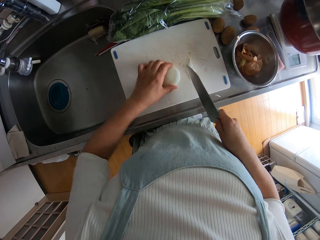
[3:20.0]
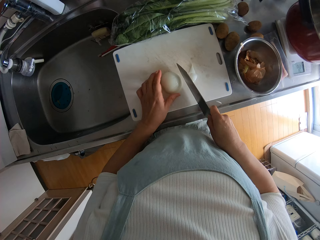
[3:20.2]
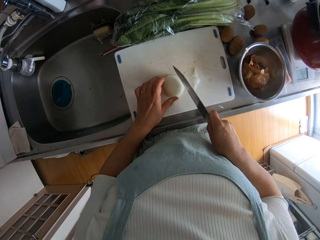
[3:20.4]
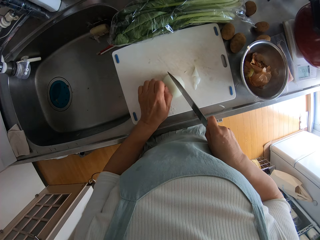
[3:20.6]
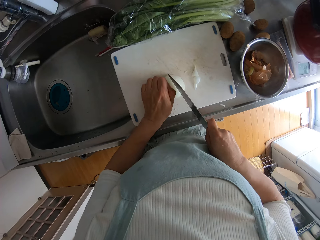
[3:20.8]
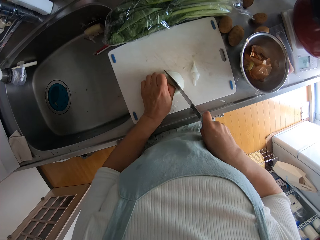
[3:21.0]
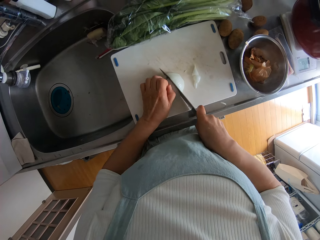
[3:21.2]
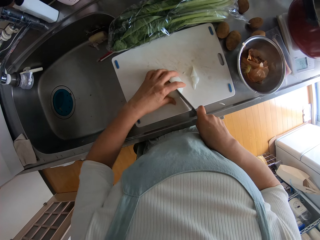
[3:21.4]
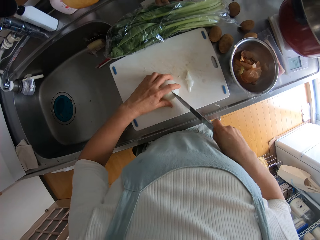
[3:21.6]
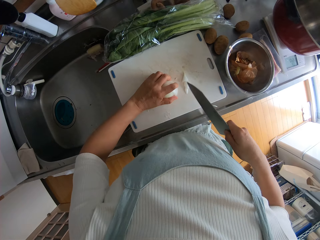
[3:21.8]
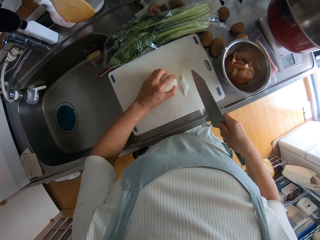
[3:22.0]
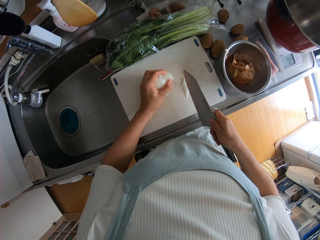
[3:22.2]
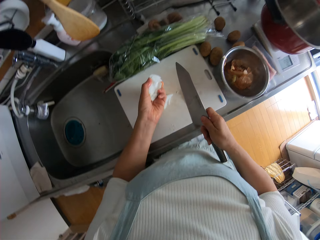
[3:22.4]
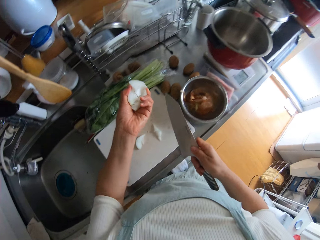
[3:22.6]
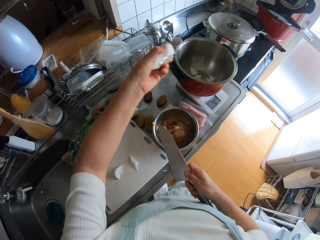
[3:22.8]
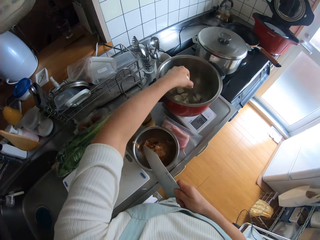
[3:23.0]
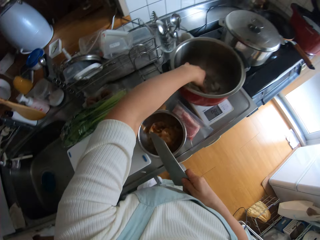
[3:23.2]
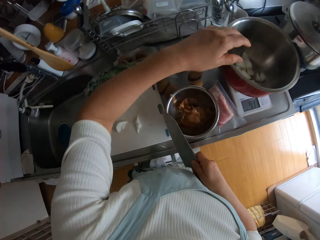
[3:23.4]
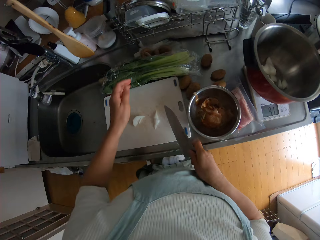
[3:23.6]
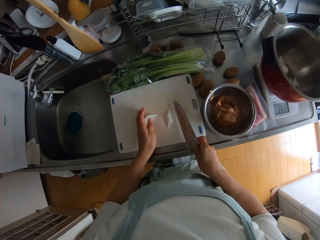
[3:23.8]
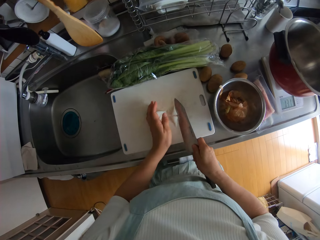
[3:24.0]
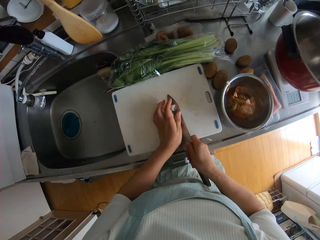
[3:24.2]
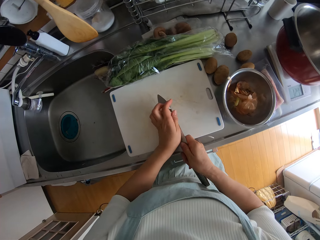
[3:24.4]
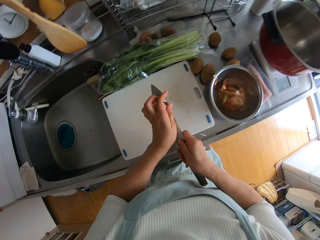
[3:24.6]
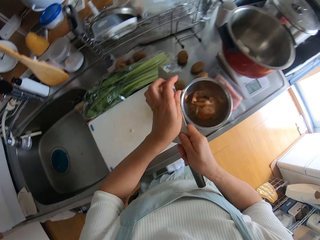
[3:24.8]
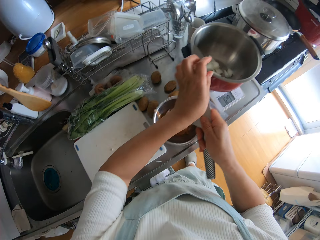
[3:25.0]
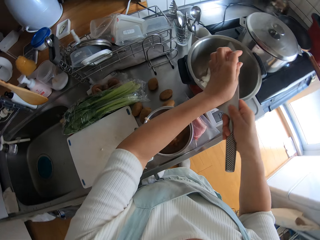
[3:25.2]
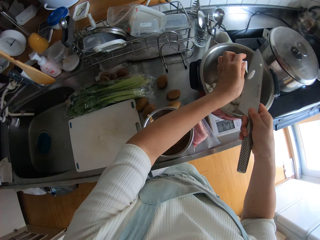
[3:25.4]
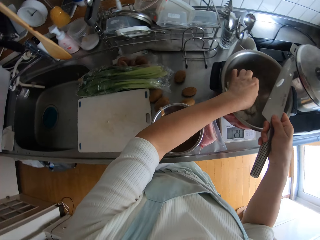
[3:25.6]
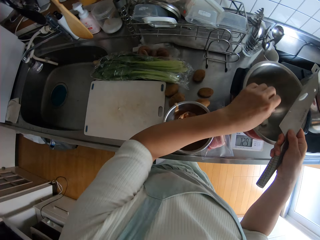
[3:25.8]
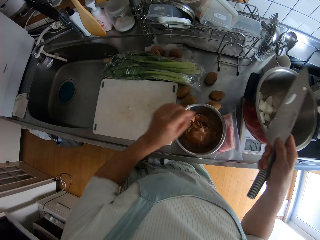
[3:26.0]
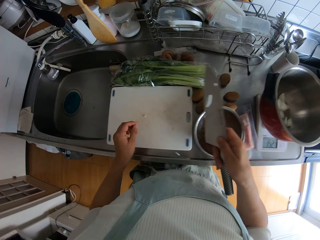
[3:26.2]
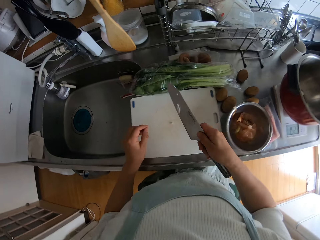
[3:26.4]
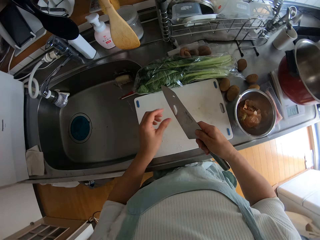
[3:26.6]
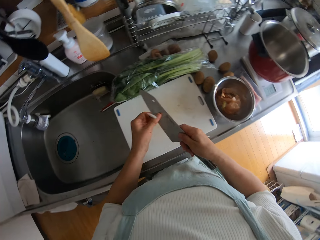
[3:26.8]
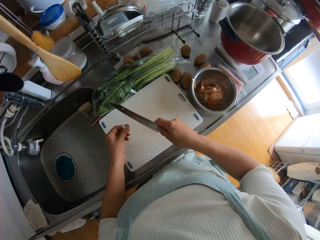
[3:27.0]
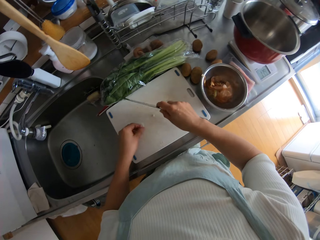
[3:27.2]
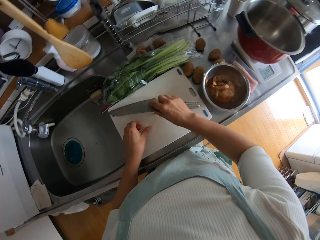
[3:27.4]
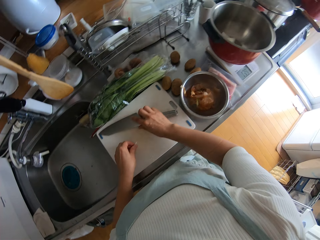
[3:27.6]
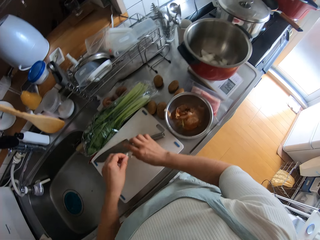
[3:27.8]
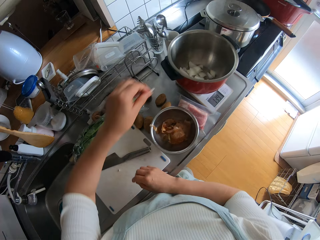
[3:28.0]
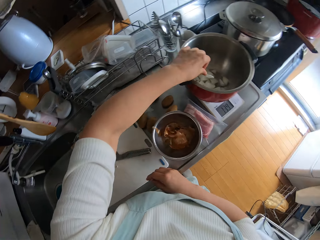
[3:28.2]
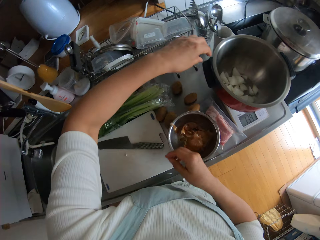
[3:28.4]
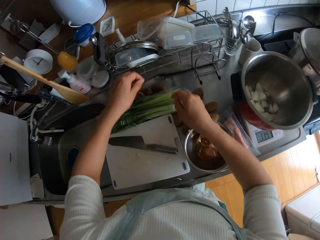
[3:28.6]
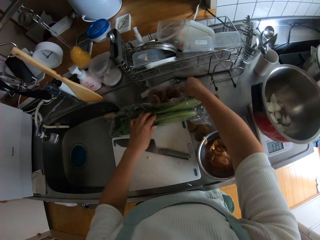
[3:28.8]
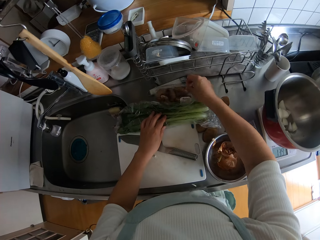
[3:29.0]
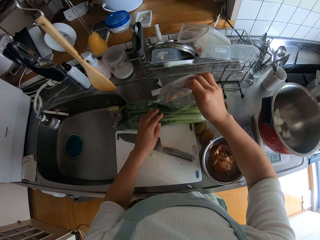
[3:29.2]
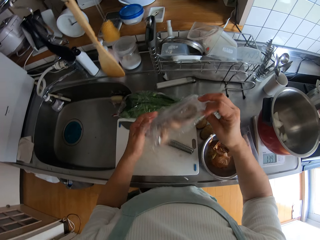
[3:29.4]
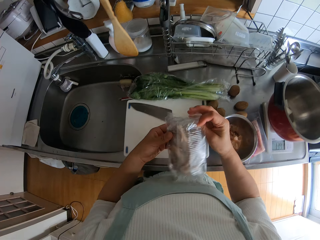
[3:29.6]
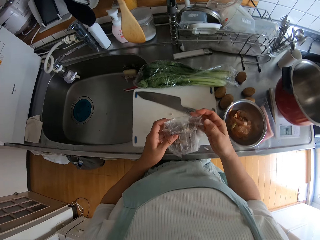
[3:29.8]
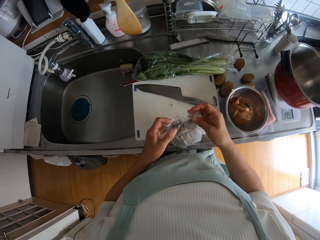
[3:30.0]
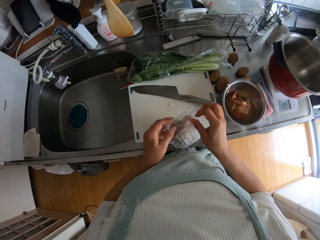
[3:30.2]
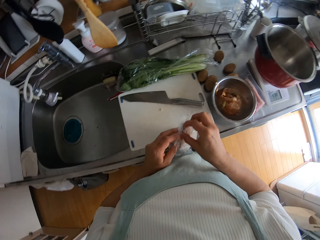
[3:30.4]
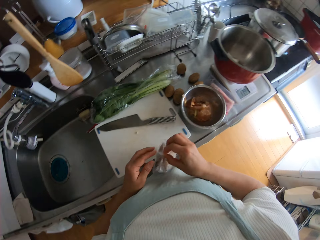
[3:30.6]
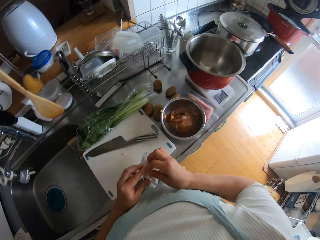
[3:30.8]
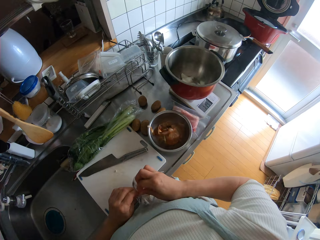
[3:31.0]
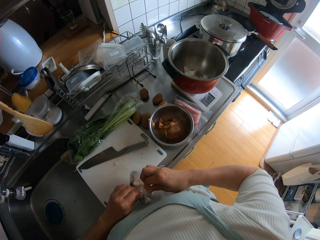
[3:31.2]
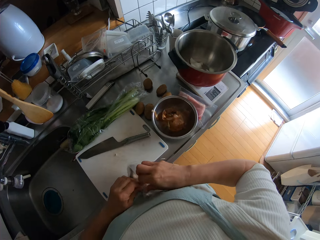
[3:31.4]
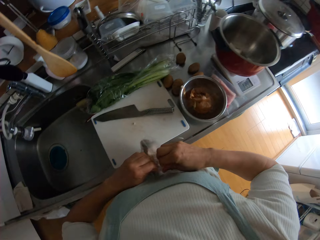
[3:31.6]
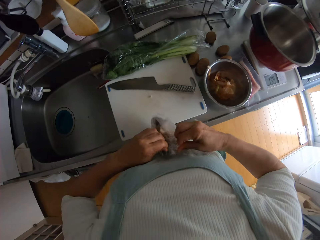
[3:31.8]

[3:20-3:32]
The camera wearer packs the cut pieces of the onion from the chopping board. They drop the pieces of the onion into the pressure cooker pan on the scale. They pack the pieces of the onion from the chopping board. They drop the pieces of the onion into the pressure cooker pan on the scale. They remove the onion piece on the knife. They drop the knife on the chopping board. They drop the piece of the onion into the pressure cooker pan on the scale. They adjust the pack of vegetables on the sink countertop. They pick up the pack of mushrooms from the kitchen countertop. They open the pack of mushrooms.

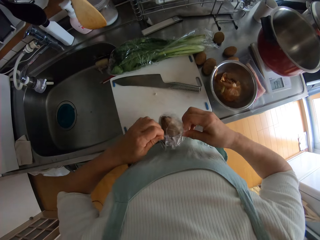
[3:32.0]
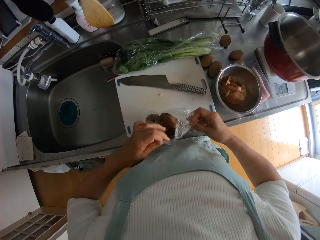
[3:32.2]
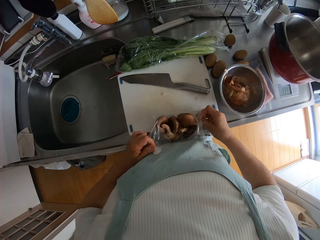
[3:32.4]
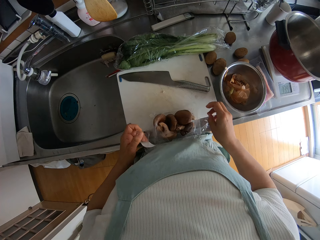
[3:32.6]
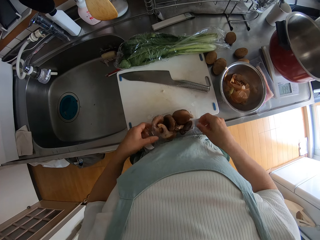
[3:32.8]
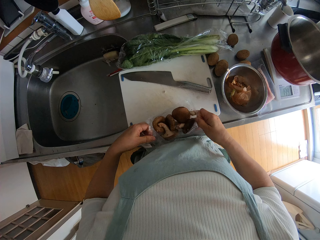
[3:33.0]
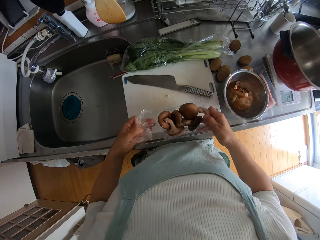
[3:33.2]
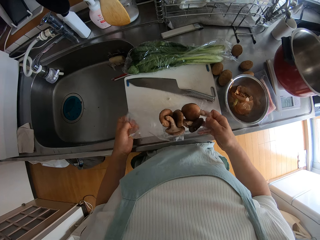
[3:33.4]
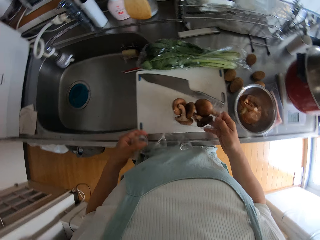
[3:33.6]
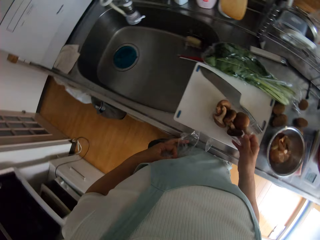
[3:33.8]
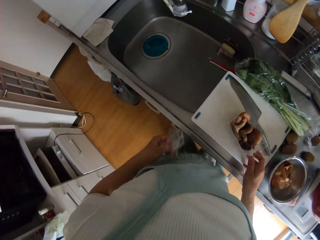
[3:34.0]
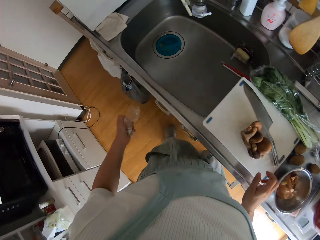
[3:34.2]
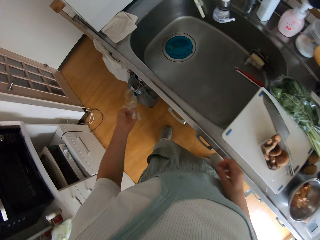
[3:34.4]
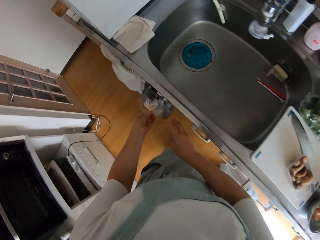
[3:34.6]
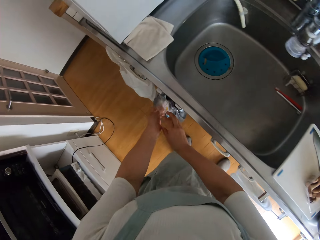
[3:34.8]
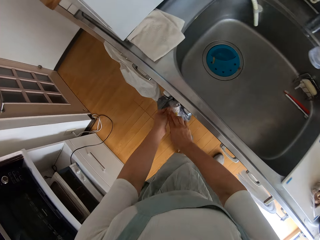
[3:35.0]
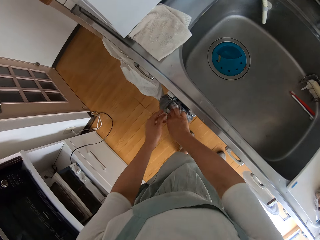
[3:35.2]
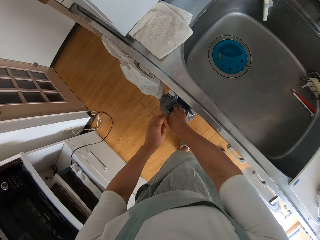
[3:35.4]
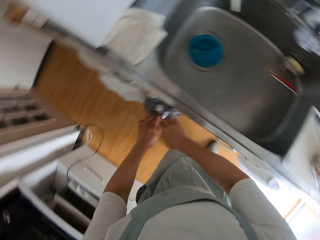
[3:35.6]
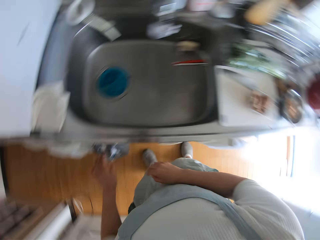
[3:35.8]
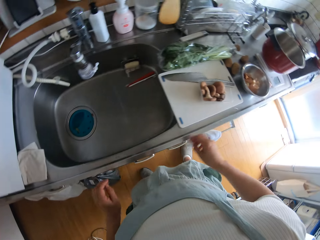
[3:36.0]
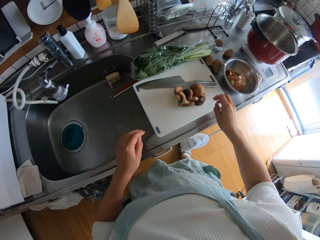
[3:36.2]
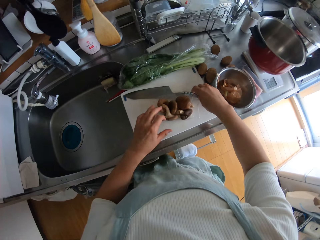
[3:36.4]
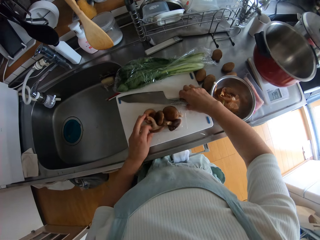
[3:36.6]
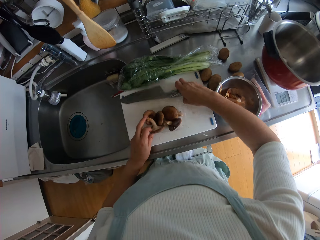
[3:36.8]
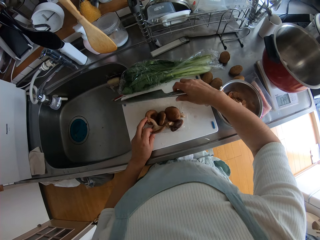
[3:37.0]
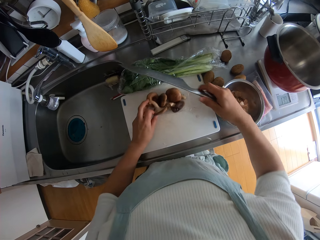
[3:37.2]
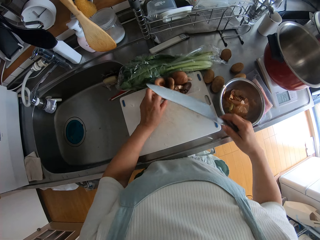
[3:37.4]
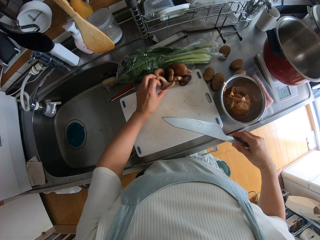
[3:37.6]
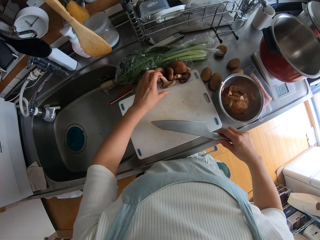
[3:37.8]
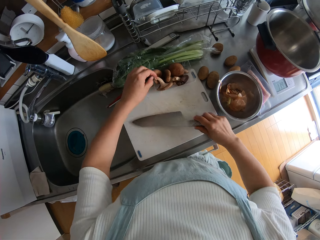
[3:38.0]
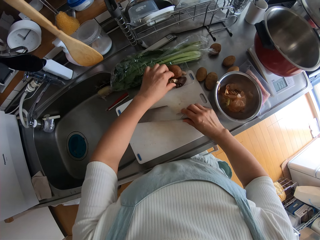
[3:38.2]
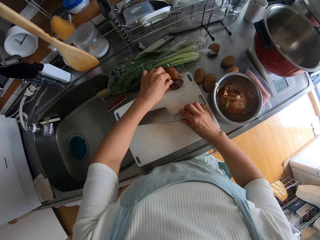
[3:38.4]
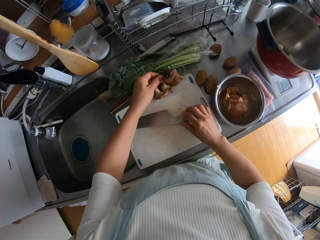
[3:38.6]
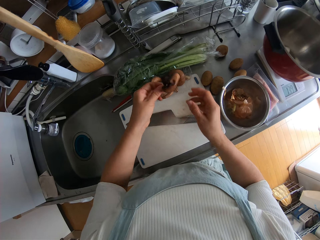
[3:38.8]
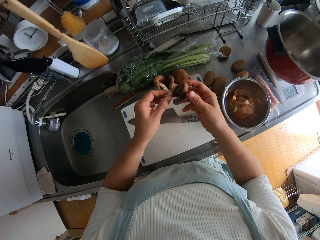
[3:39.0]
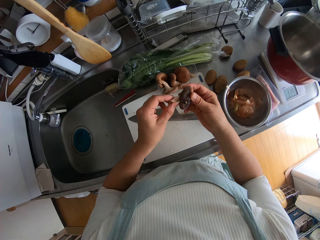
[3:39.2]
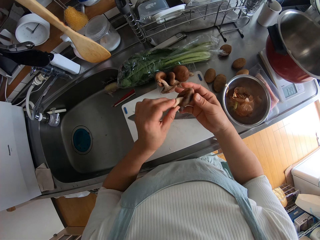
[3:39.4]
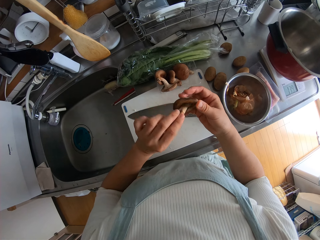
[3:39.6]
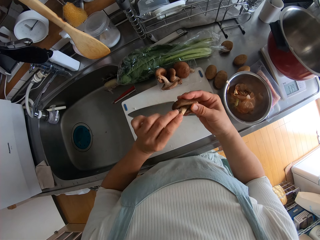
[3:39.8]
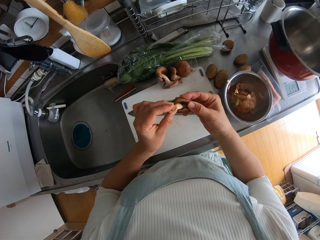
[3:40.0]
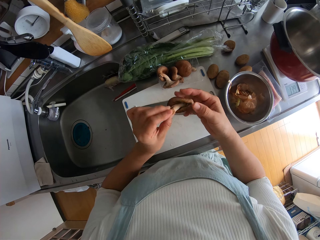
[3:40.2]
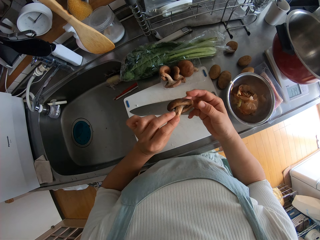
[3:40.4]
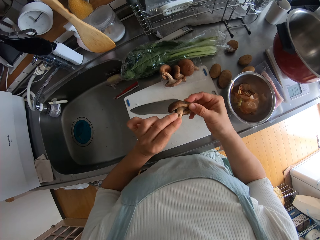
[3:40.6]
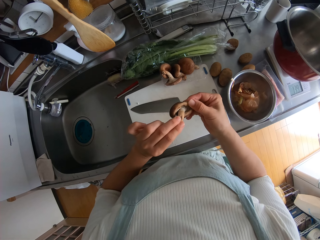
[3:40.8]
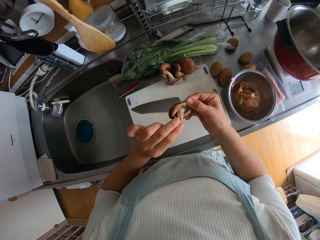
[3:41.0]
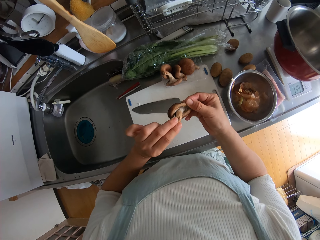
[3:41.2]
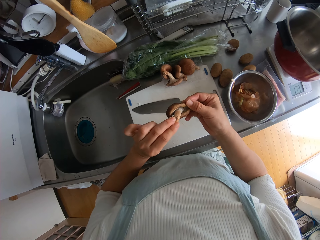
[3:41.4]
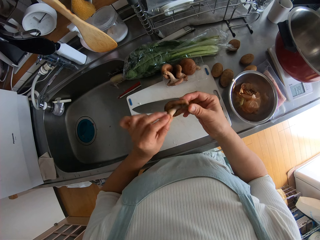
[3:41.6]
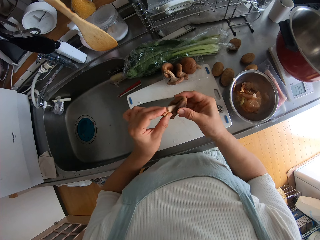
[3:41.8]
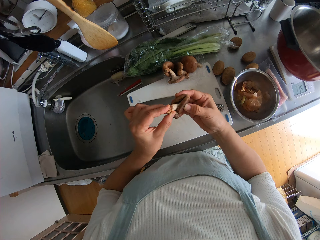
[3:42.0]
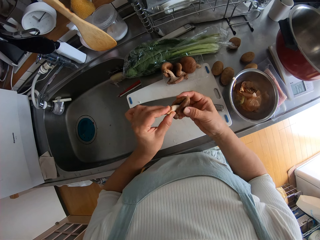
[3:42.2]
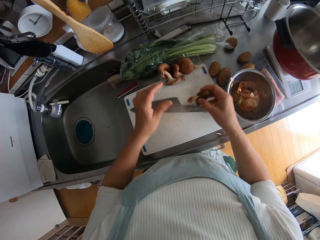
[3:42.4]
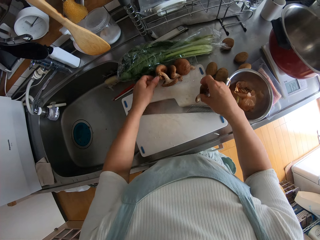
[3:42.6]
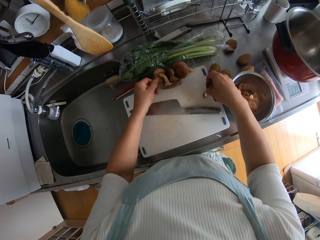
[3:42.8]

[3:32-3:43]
The camera wearer drops the pack of mushrooms on the chopping board. She squeezes the cover of the pack of mushrooms. She folds the polythene bag. She drops the cover of the pack of mushrooms into the polythene bag hanging on the door of the drawer. She picks up the knife from the chopping board with her right hand. She moves the pack of mushrooms on the table aside with her left hand. She drops the knife on the chopping board. She picks a mushroom from the pack. She checks the mushroom.
